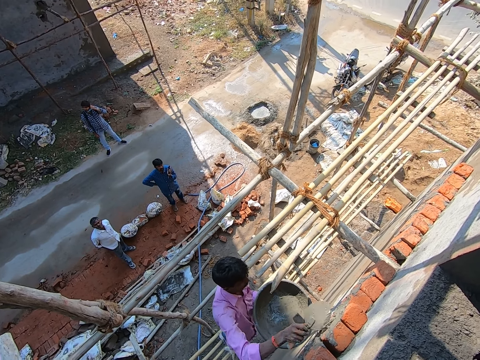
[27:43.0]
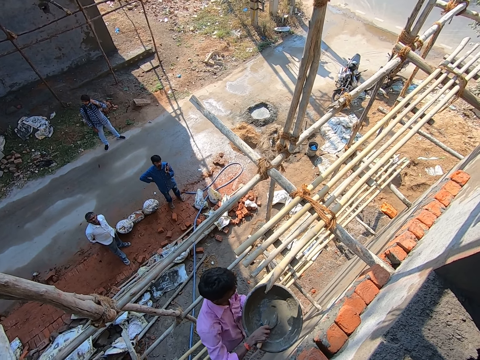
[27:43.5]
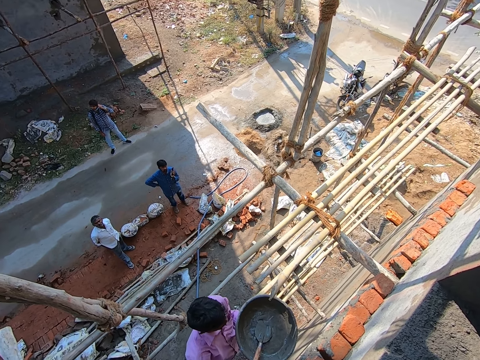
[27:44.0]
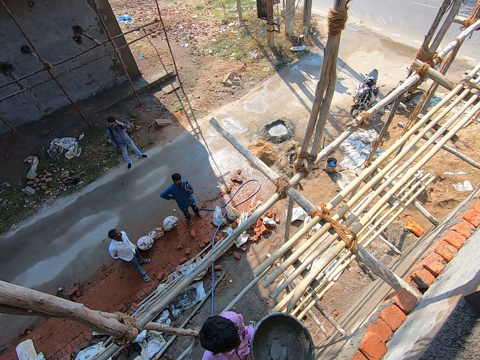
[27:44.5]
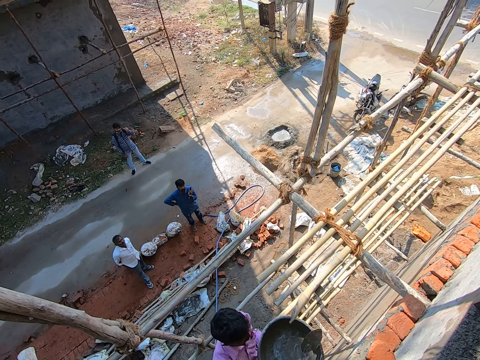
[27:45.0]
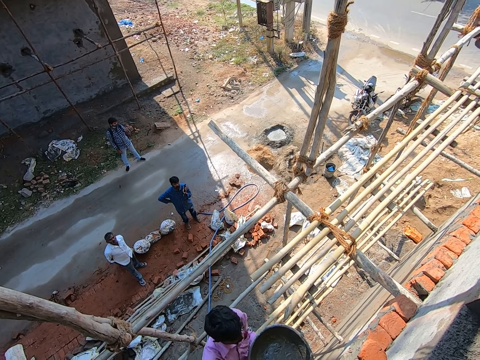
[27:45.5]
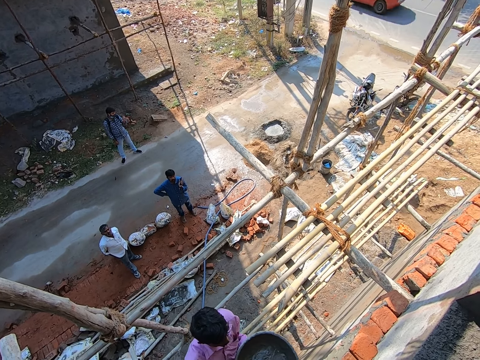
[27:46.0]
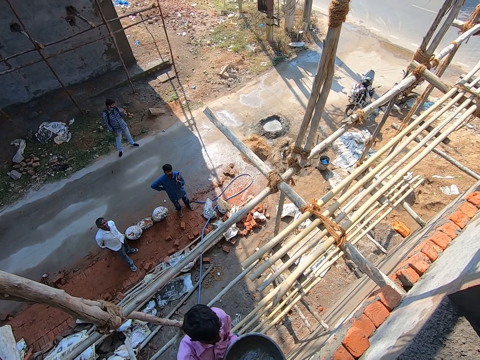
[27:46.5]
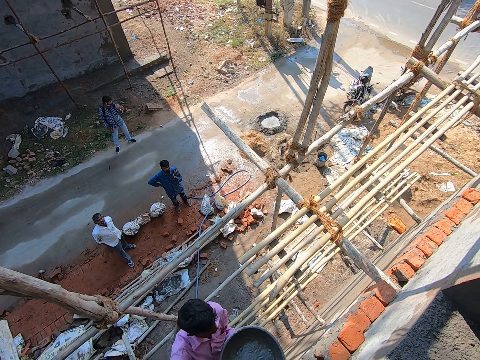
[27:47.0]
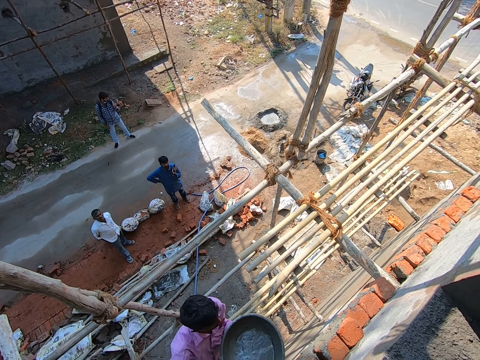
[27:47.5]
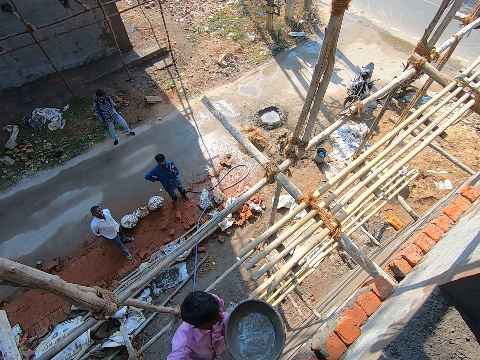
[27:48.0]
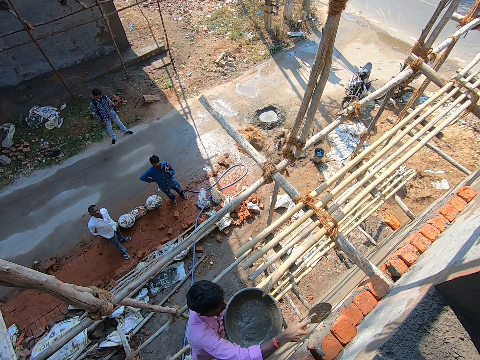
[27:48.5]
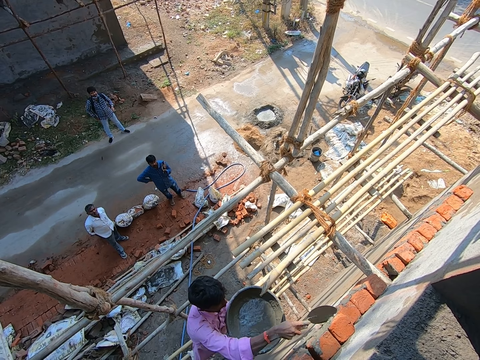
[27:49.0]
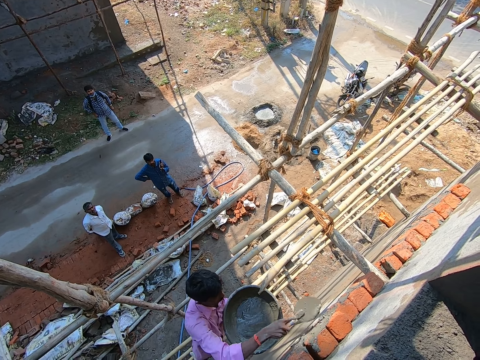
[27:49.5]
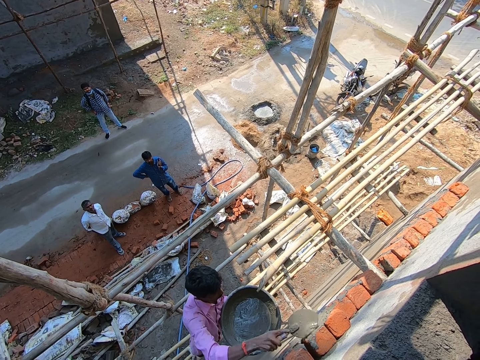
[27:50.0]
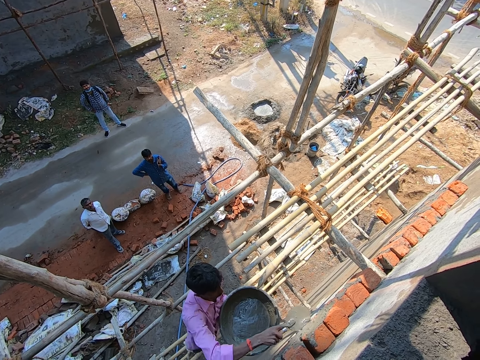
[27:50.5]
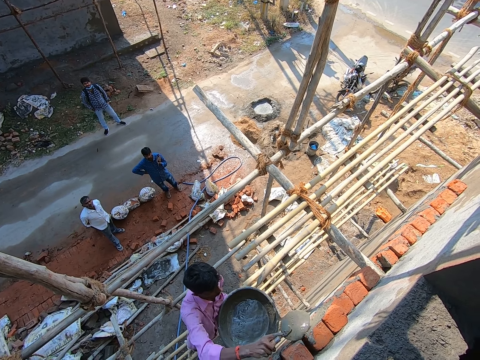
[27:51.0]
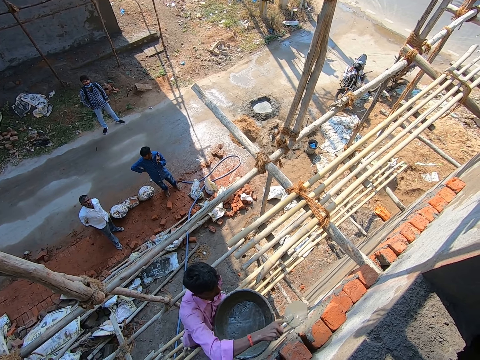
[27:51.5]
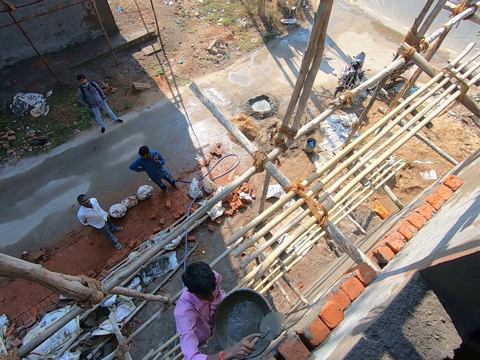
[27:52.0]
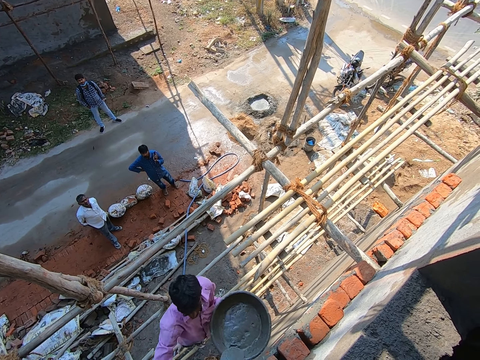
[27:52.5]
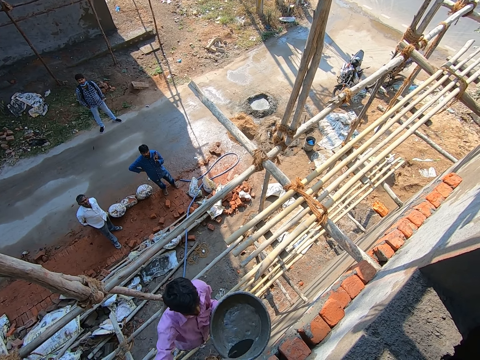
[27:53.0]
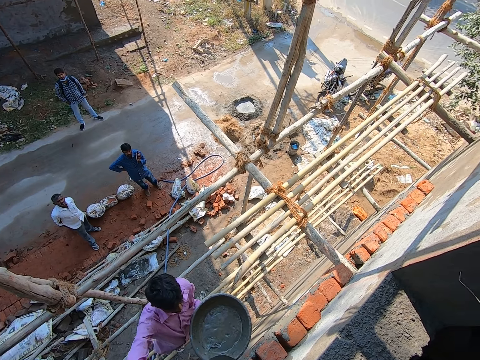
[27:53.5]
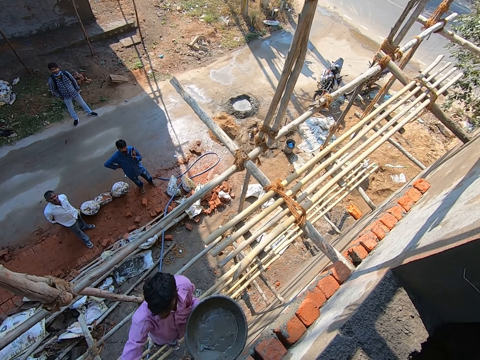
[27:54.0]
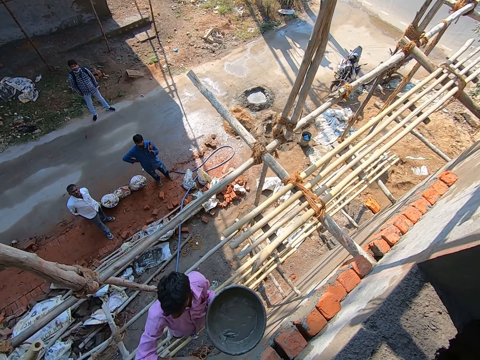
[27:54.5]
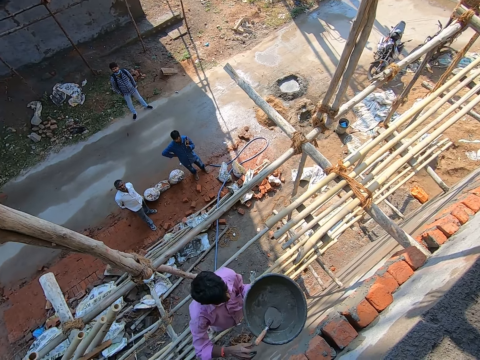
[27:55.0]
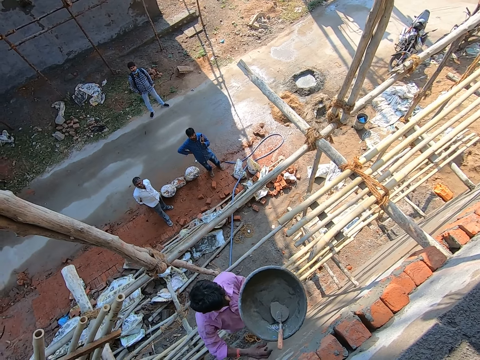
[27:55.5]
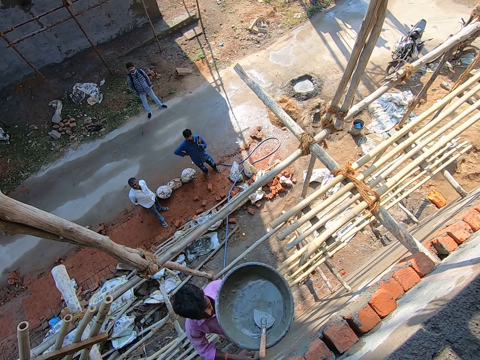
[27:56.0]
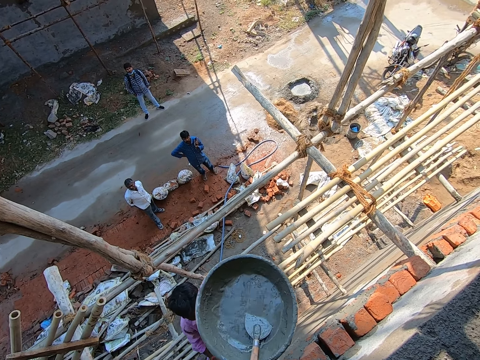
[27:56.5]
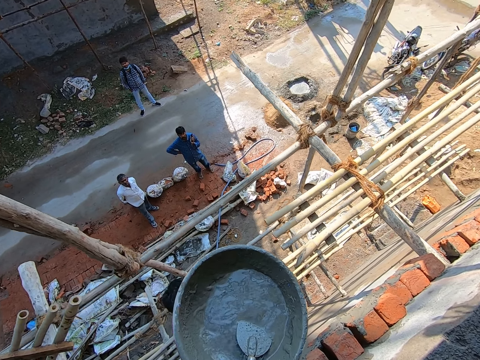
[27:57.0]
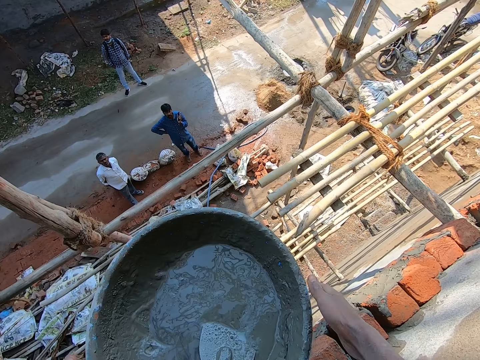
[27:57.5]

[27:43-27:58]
The man places the trowel in the bowl with his right hand. The man talks to the camera wearer. The man smoothens the cement on the brick wall with the trowel in his right hand. The man drops the trowel in the bowl with his right hand. The man passes the bowl of cement to the camera wearer with his left hand.

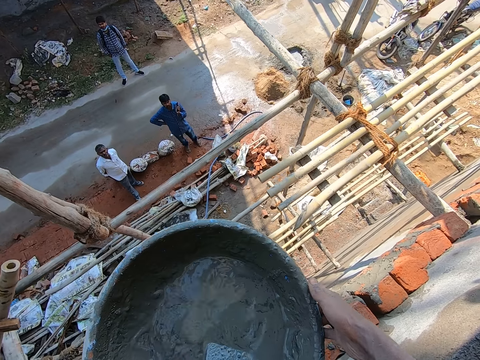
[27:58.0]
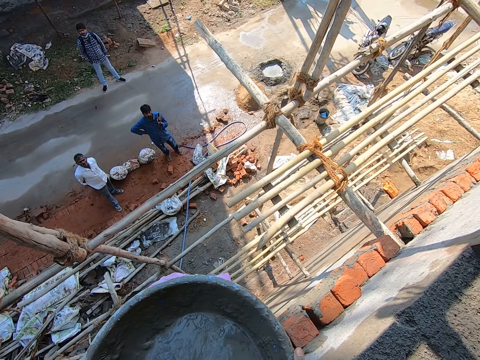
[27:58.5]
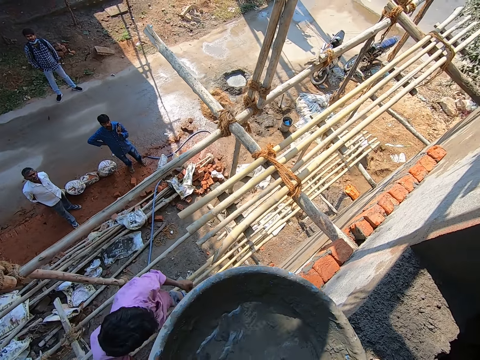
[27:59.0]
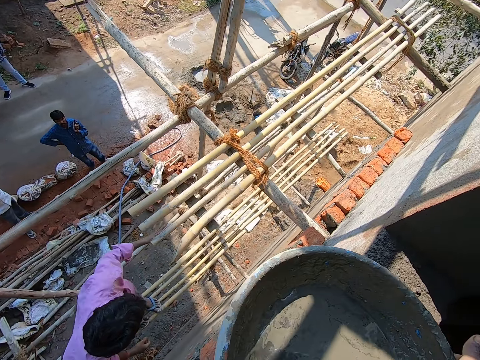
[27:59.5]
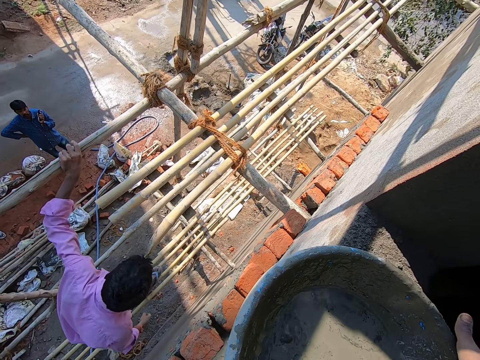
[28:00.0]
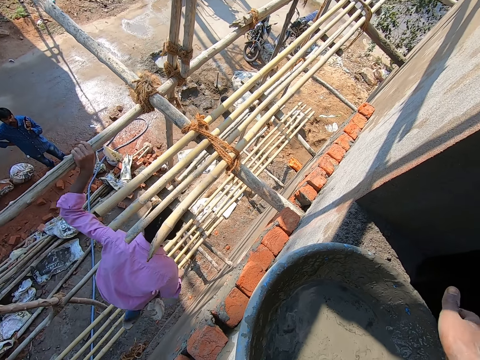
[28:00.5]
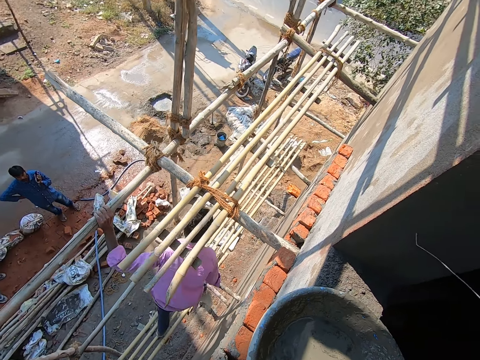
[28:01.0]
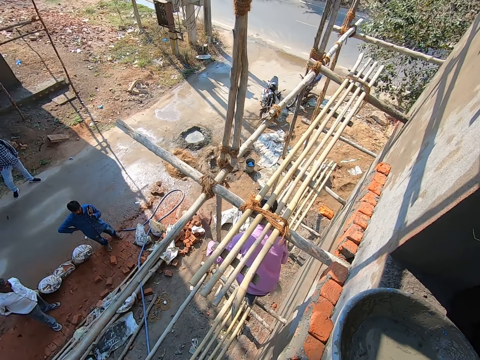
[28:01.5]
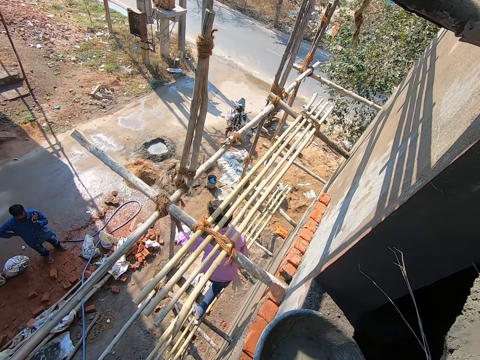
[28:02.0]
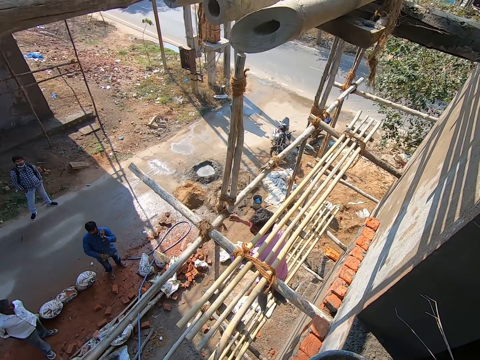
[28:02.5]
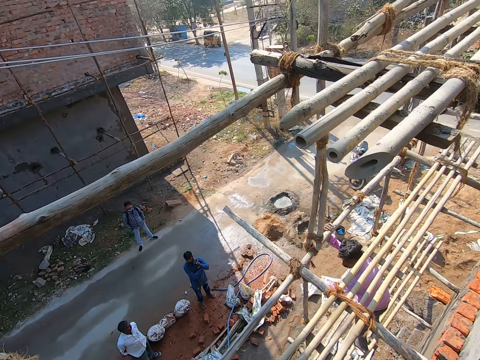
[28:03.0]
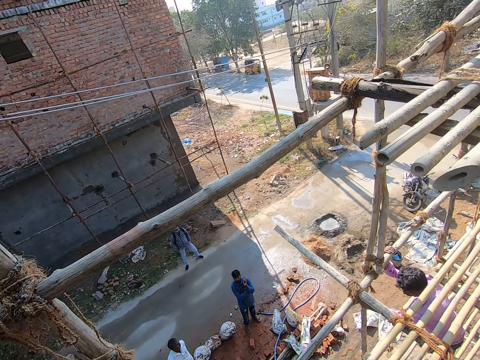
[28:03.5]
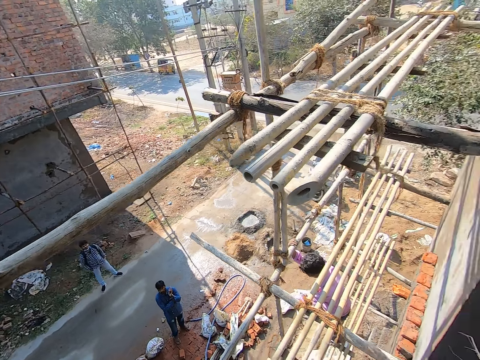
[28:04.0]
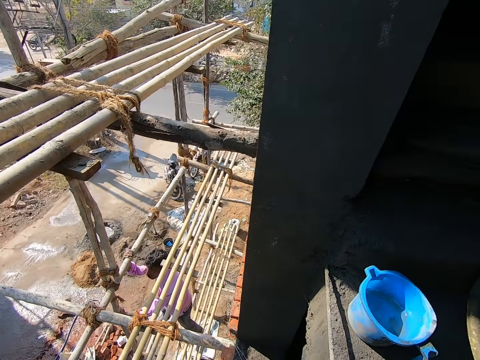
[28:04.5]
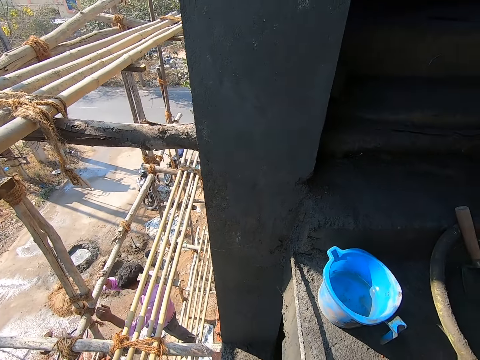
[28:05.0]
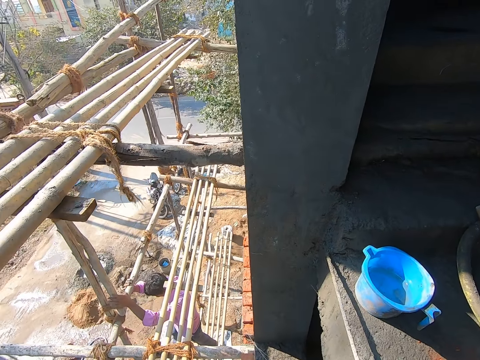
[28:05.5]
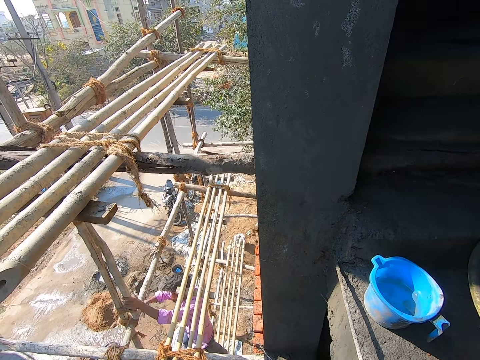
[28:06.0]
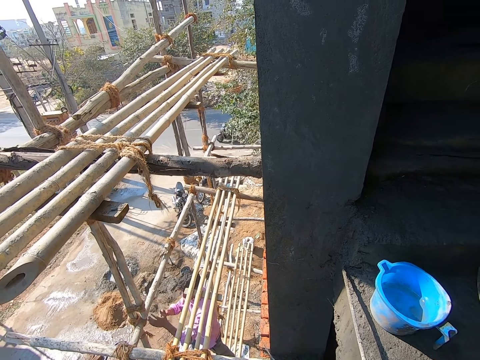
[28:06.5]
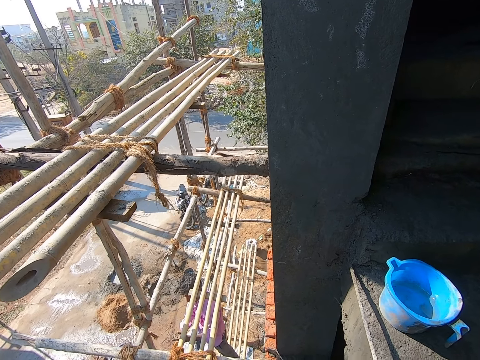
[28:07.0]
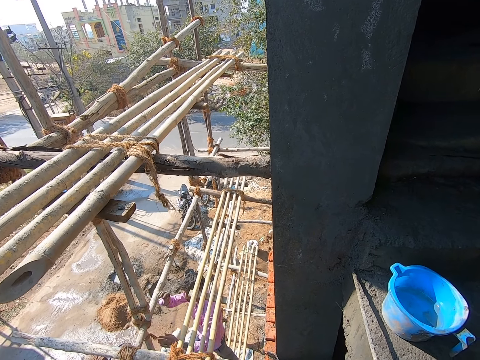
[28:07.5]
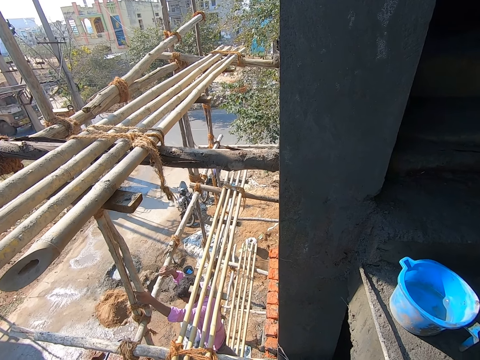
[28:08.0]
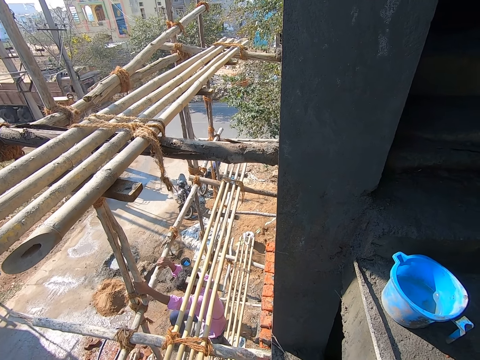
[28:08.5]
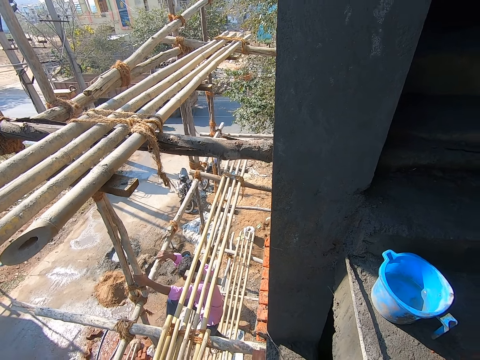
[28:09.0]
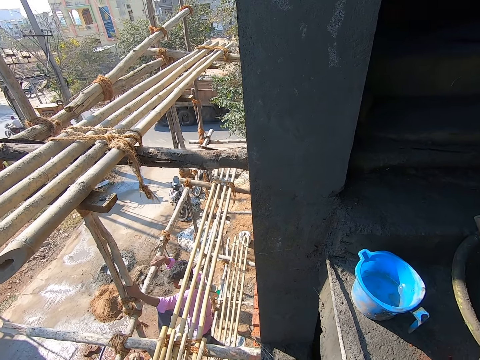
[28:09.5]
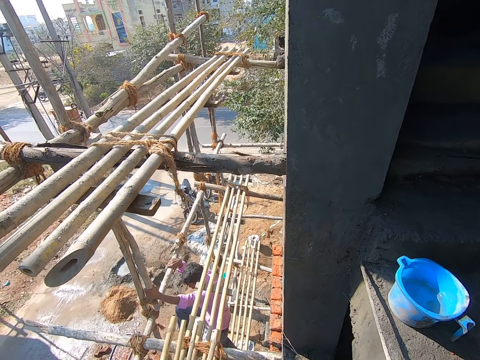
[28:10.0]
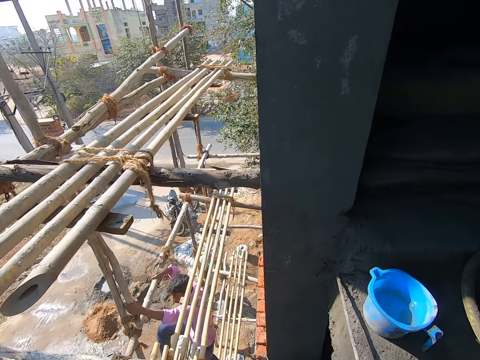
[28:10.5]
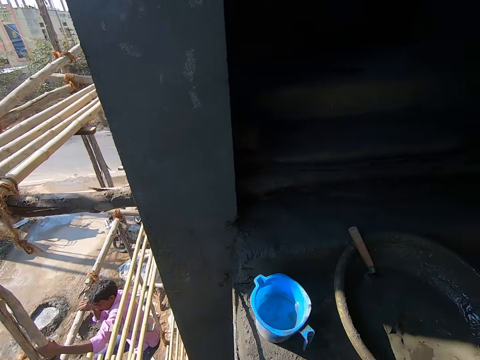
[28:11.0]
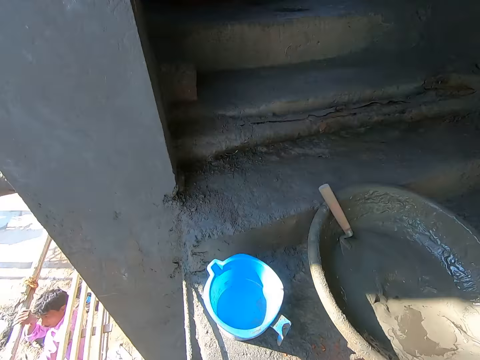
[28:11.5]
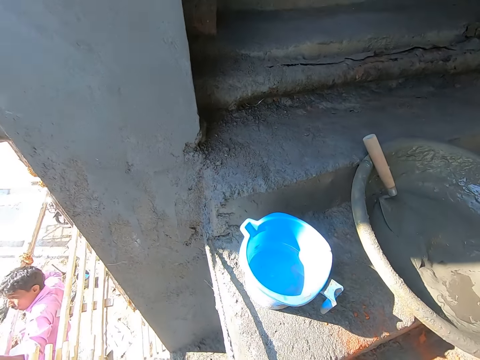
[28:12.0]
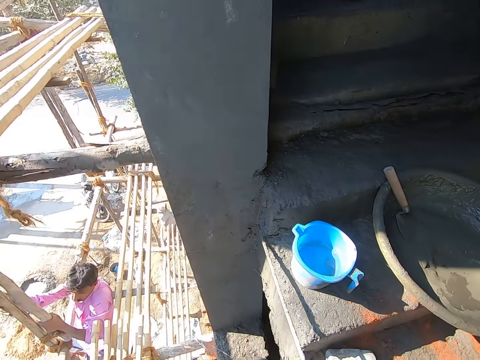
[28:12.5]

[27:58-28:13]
The camera wearer picks up a basket of cement from the man. They drop the cement bowl on the floor with both hands. They look around. They chip cement off the floor with a concrete scoop. The man climbs a bamboo scaffolding.
